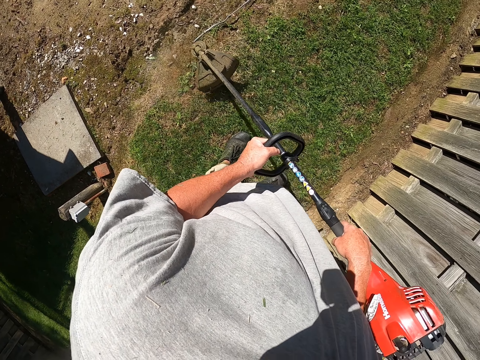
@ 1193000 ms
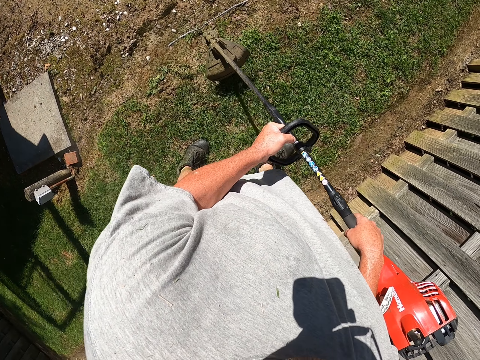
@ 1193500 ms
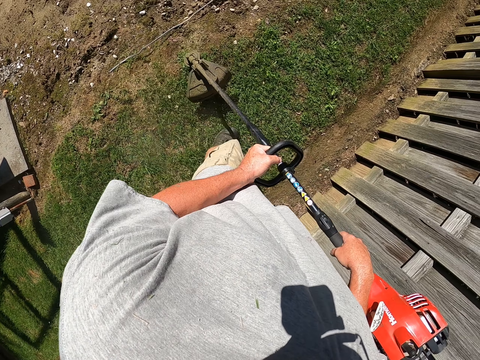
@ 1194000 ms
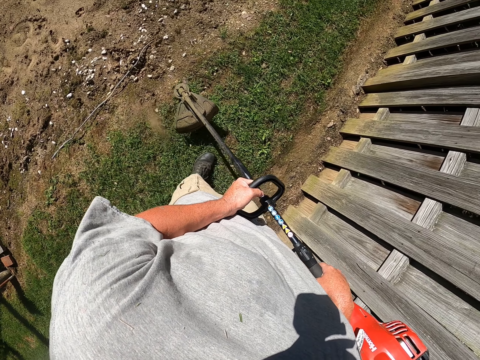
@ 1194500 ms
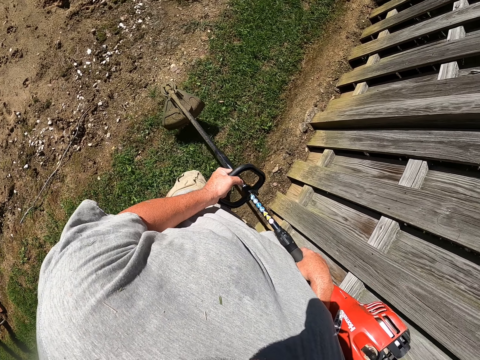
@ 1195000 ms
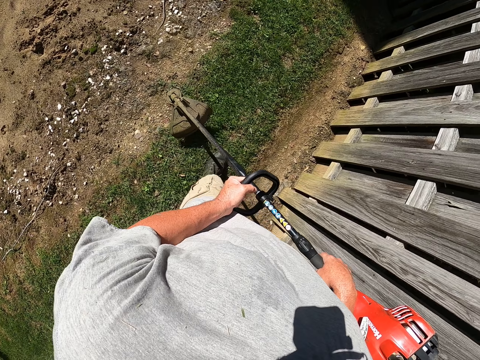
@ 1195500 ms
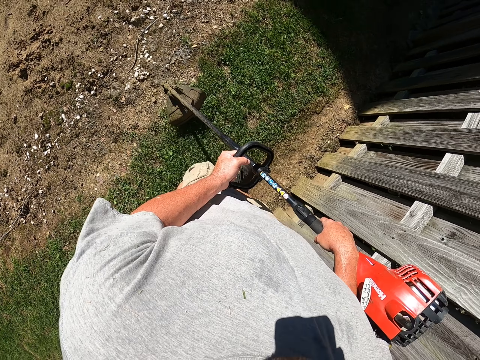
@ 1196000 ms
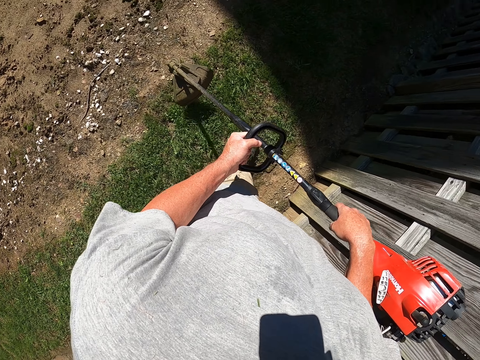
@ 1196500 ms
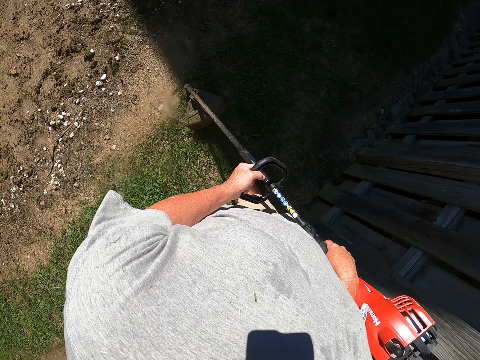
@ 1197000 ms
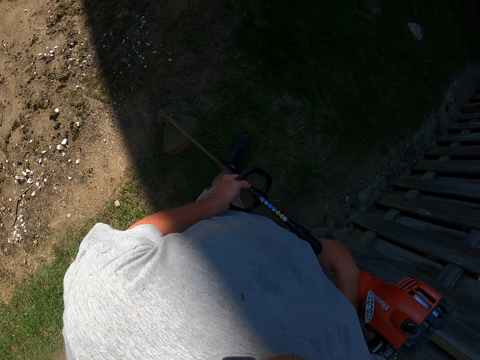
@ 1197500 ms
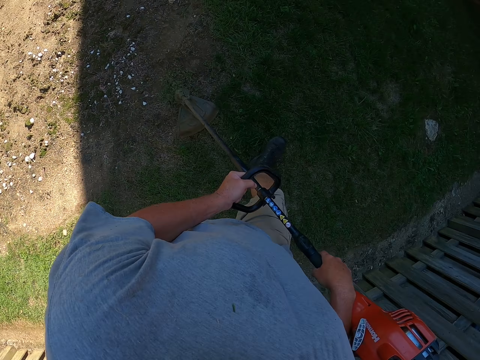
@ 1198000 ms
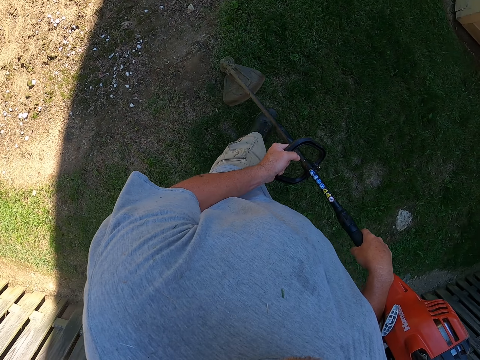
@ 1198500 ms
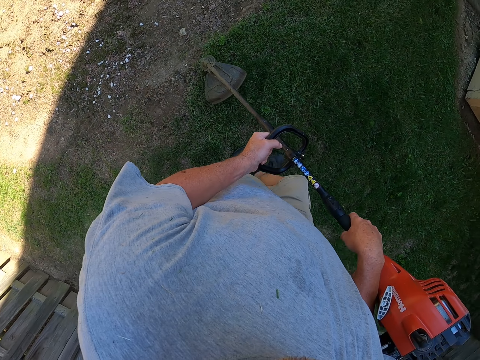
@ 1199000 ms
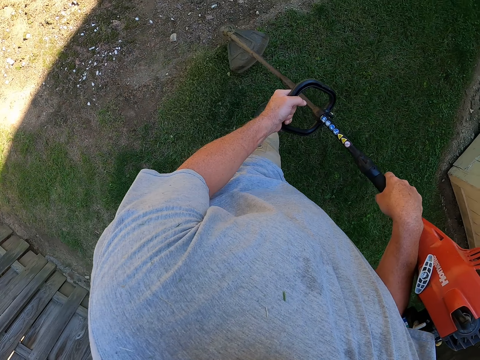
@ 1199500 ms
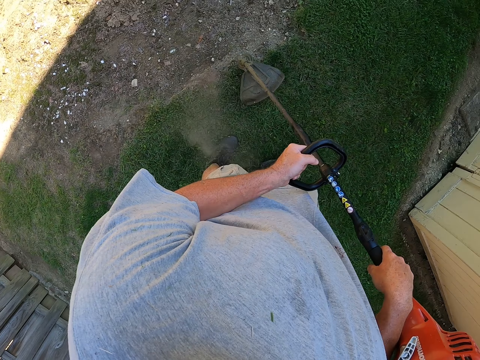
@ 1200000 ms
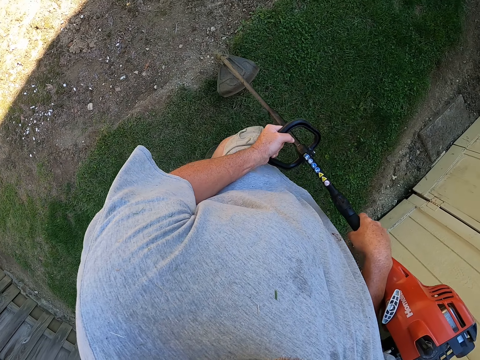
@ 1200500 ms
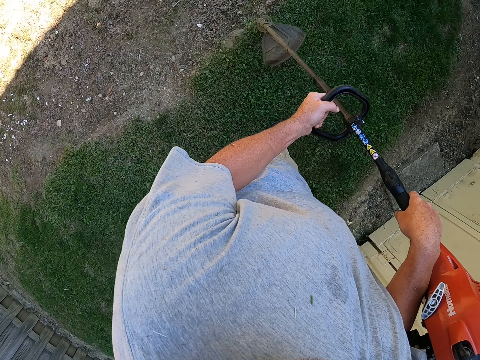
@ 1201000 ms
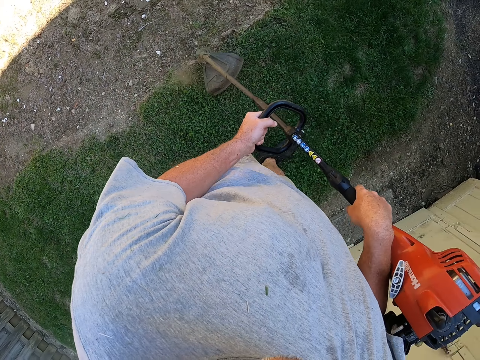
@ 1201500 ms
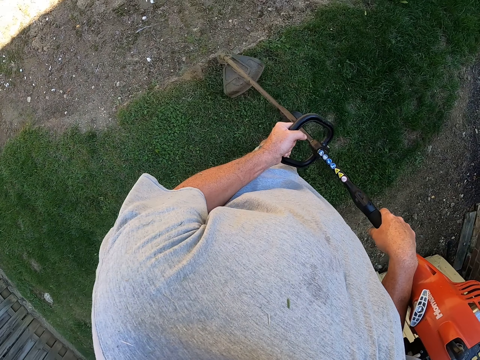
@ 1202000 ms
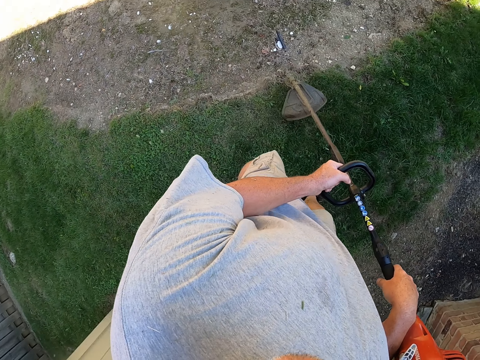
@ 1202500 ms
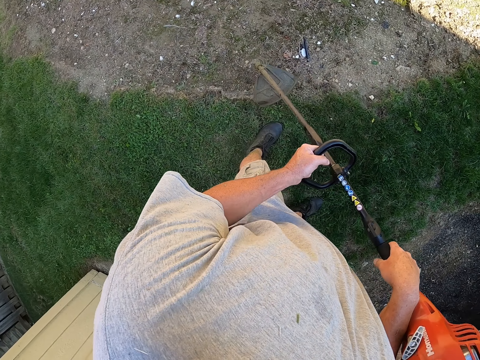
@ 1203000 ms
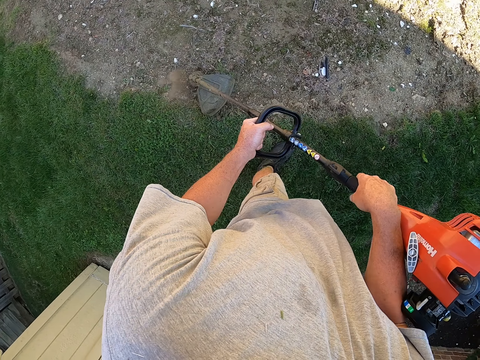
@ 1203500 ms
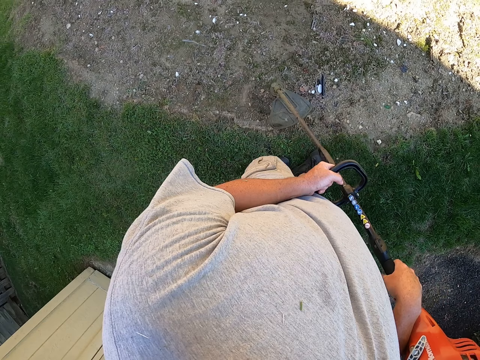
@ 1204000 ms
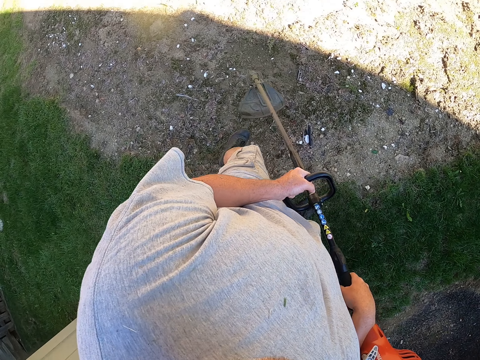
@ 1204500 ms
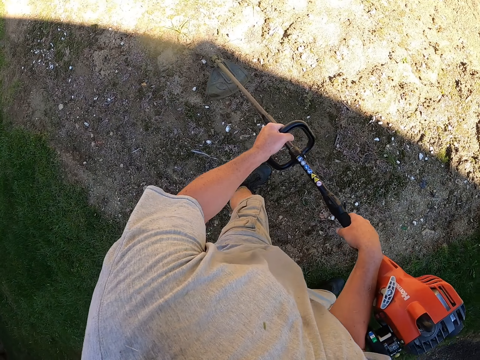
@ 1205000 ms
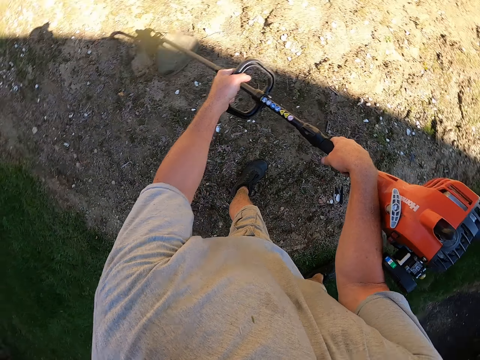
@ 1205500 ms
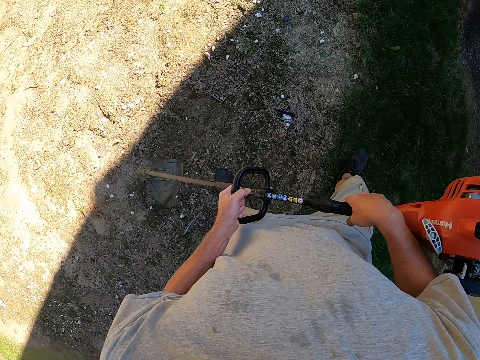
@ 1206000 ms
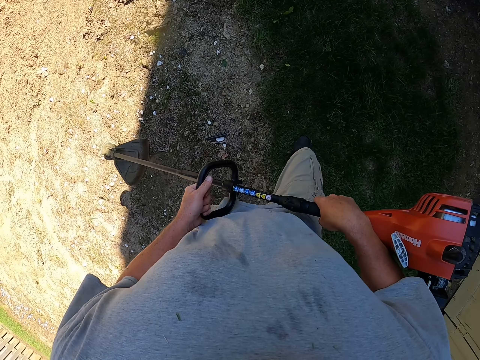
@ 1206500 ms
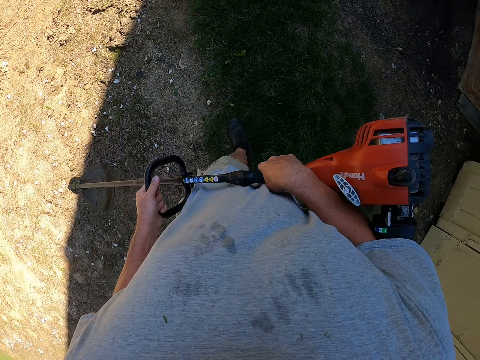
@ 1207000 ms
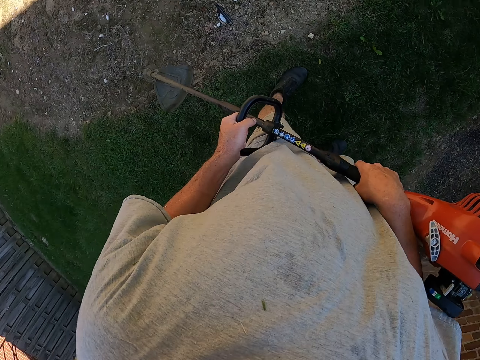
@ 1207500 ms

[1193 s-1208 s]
The camera wearer cuts grass with a grass cutter repeatedly.

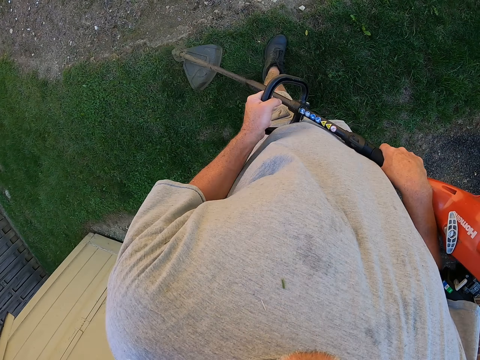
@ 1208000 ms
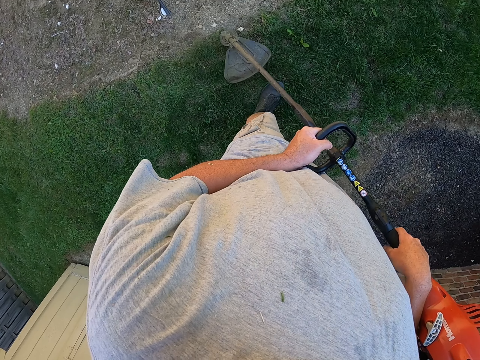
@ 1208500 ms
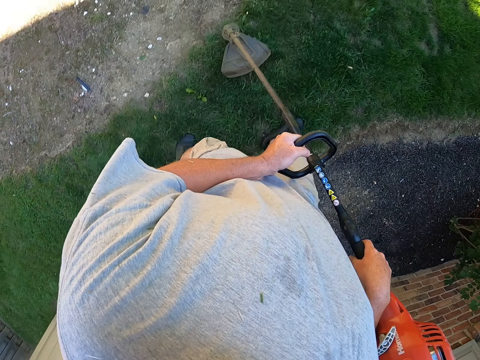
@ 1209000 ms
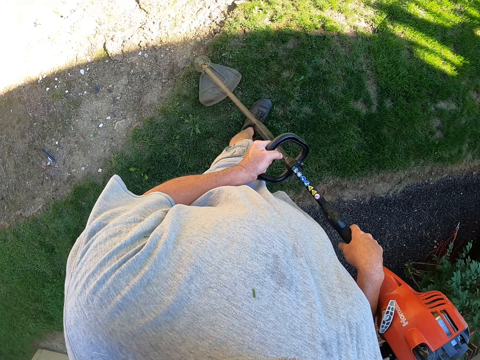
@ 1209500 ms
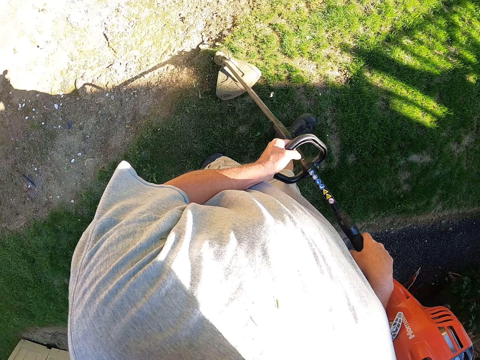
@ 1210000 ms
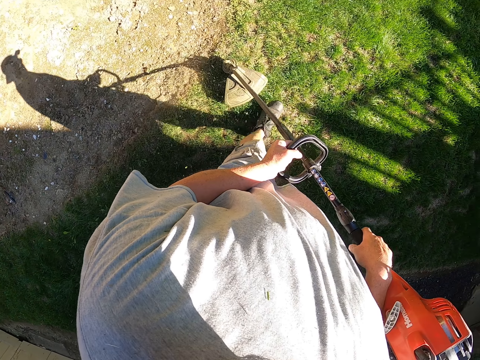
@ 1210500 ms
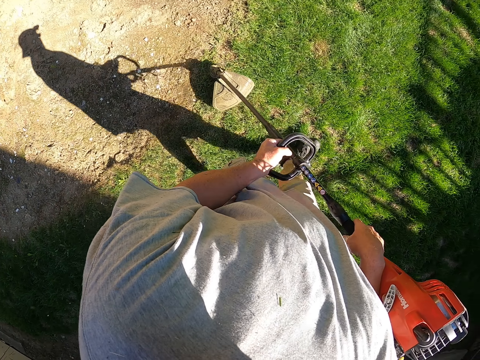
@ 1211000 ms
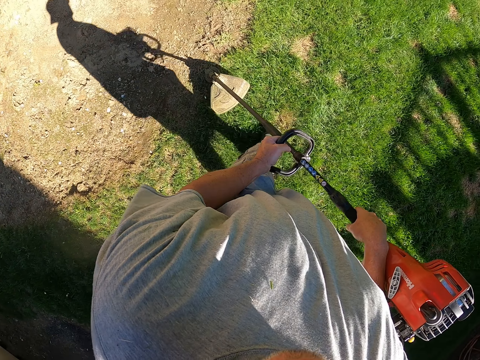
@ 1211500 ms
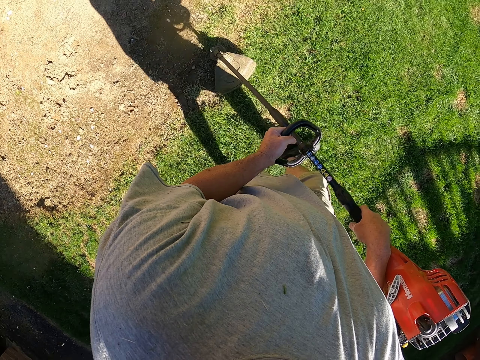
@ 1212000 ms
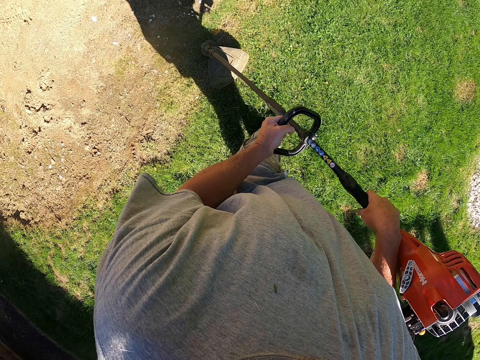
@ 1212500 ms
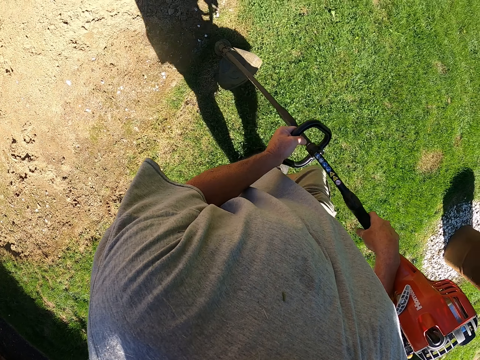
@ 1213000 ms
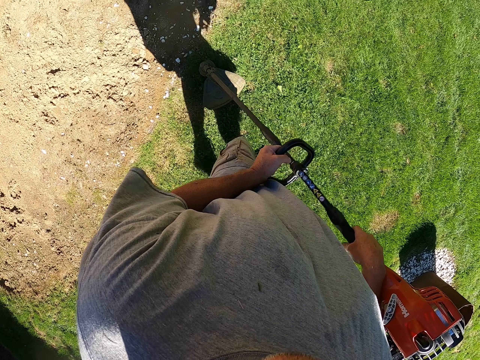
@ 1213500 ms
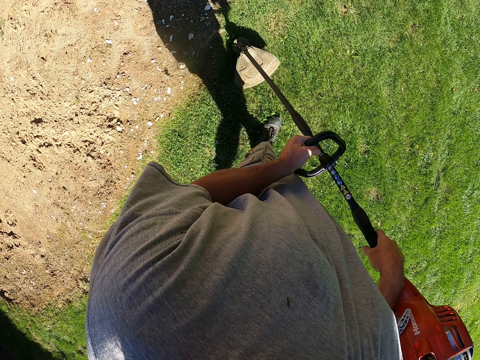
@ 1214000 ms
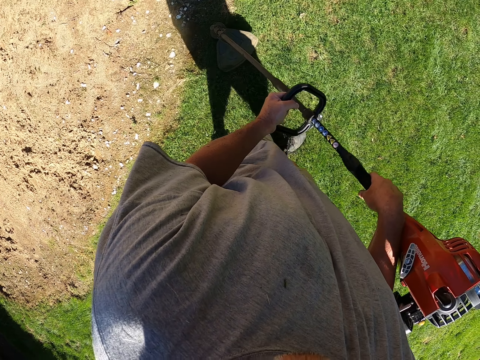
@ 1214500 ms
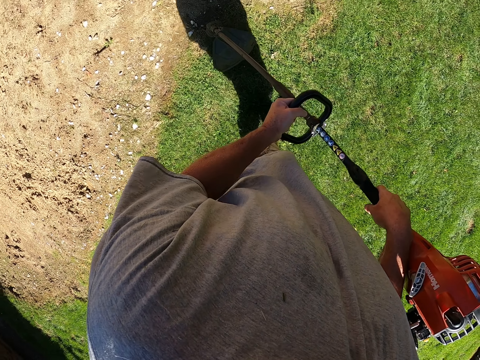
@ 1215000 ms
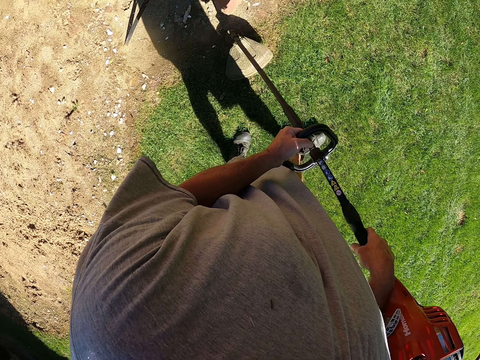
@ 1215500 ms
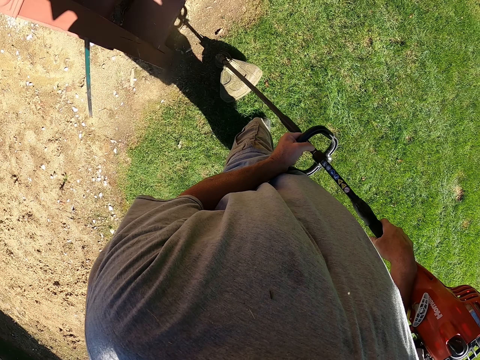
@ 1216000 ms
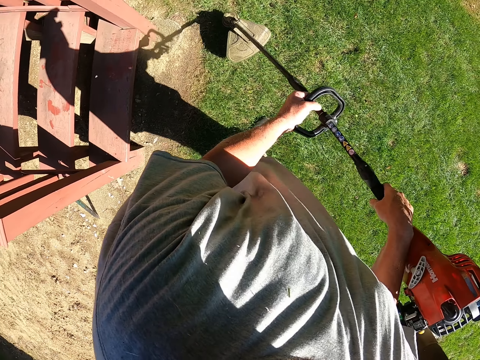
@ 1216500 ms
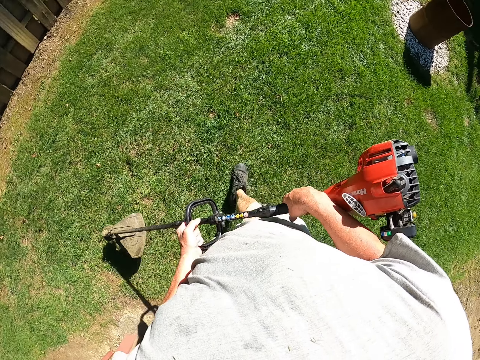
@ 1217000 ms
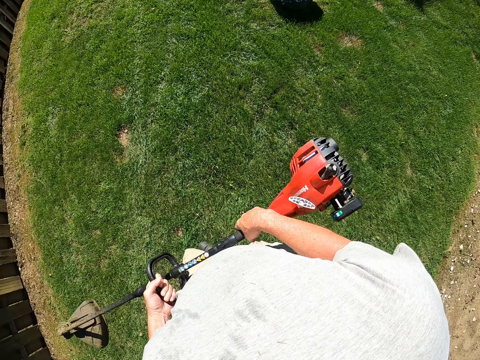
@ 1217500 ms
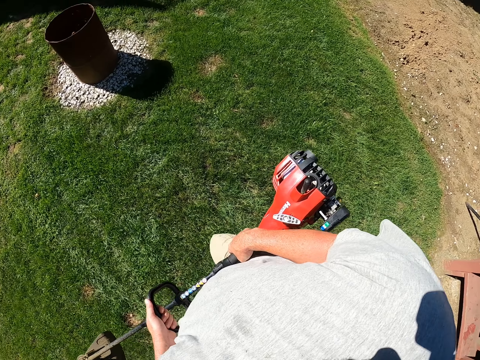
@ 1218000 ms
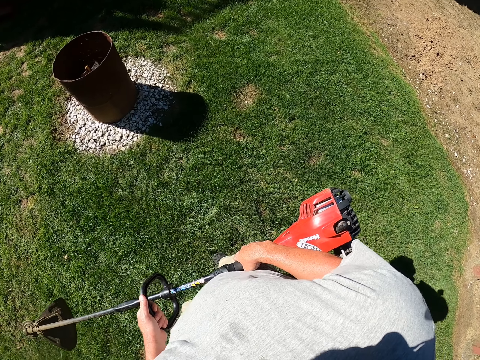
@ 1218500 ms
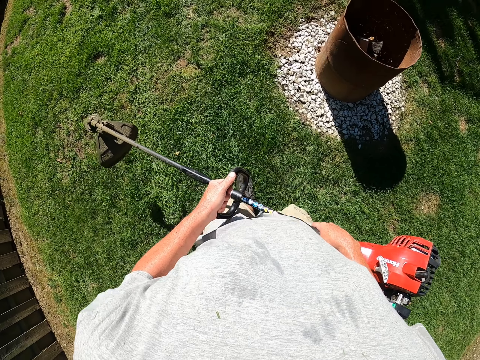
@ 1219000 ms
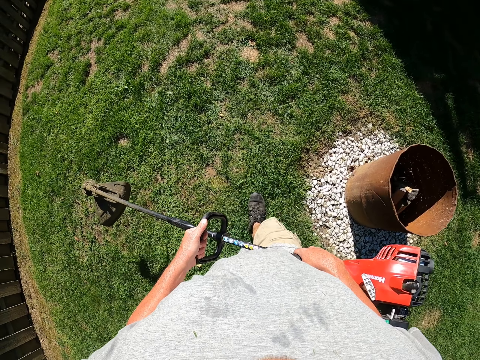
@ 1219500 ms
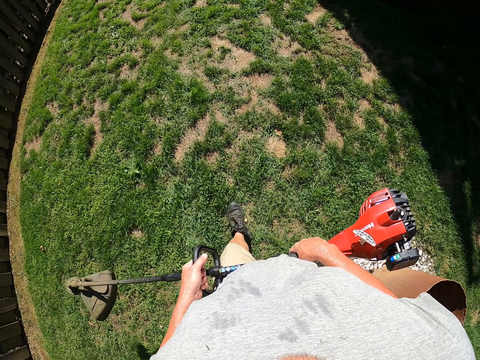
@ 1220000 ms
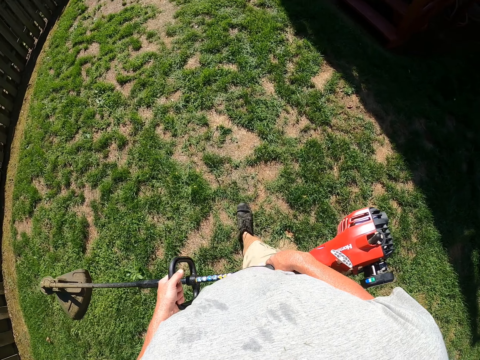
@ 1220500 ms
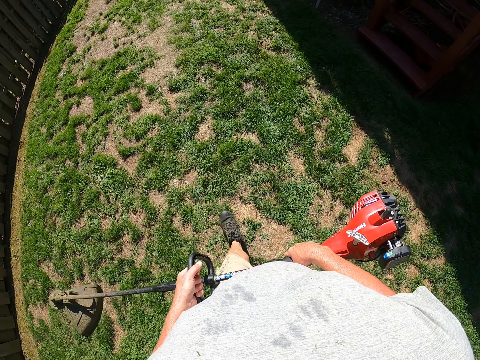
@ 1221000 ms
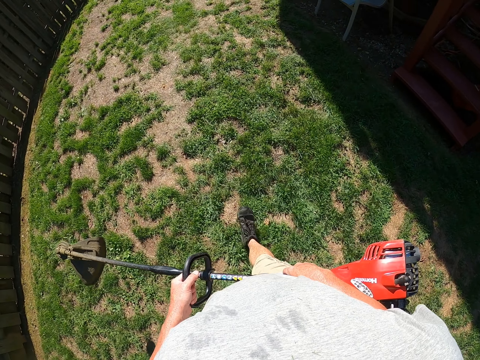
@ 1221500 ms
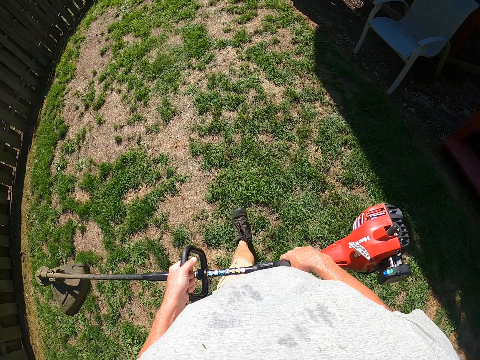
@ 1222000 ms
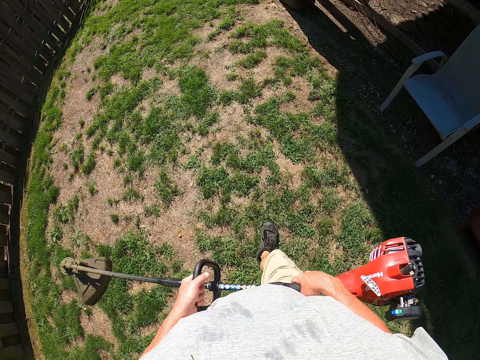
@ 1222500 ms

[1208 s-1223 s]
The camera wearer cuts grass with a grass cutter. They walk around the garden. They cut grass with the grass cutter repeatedly. They walk around the garden.
